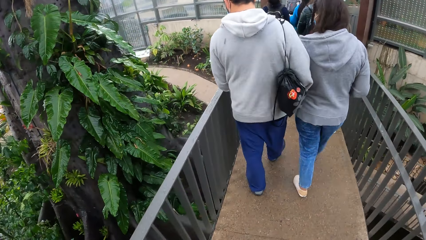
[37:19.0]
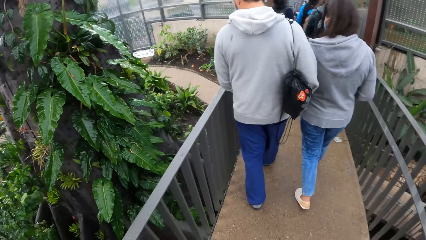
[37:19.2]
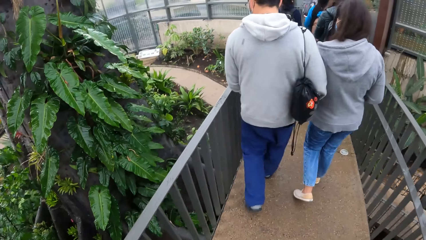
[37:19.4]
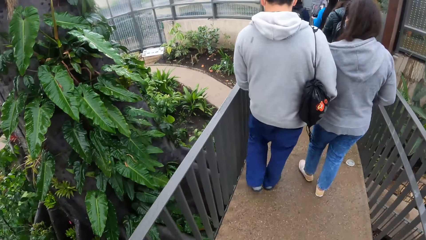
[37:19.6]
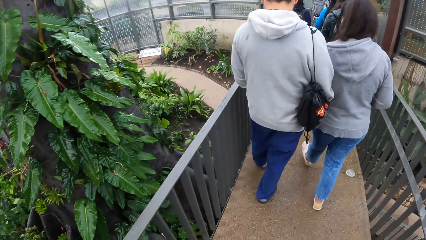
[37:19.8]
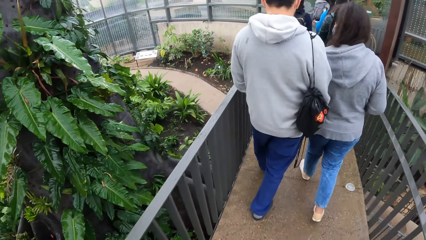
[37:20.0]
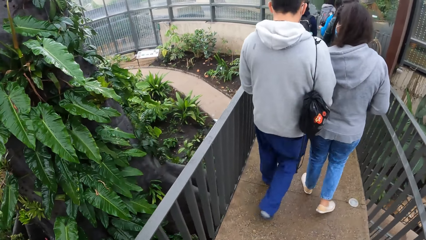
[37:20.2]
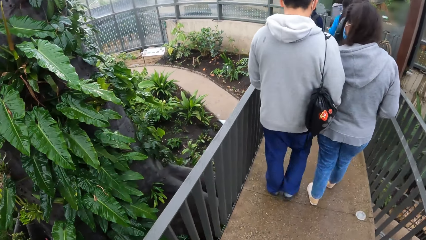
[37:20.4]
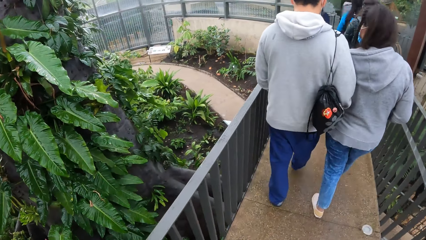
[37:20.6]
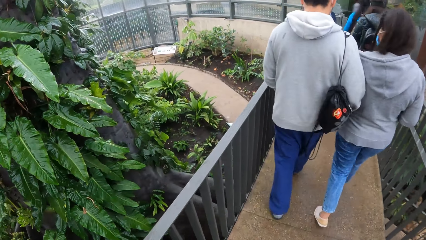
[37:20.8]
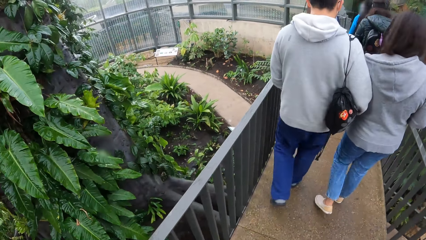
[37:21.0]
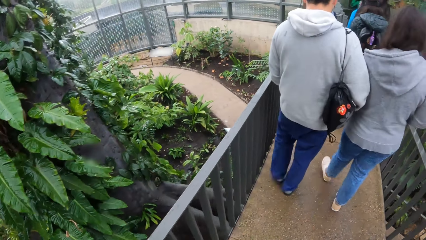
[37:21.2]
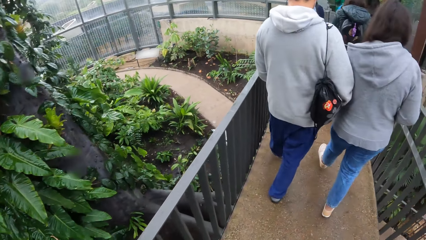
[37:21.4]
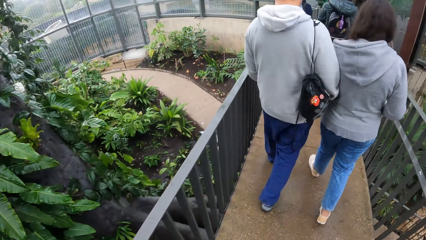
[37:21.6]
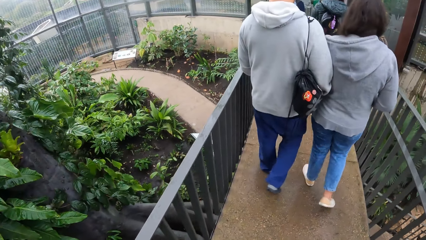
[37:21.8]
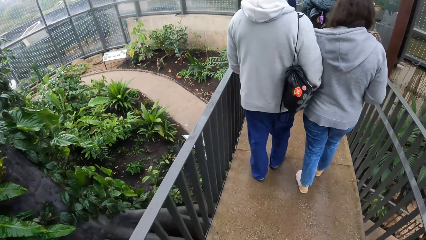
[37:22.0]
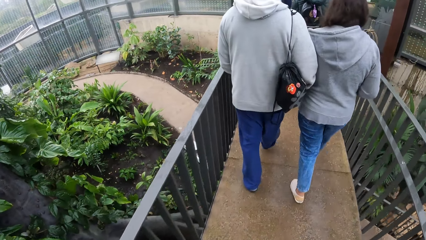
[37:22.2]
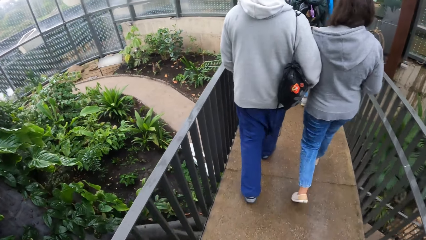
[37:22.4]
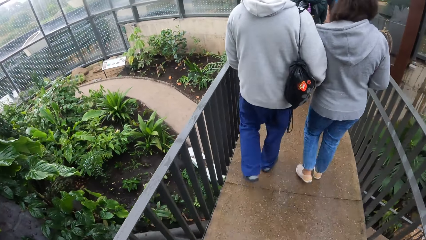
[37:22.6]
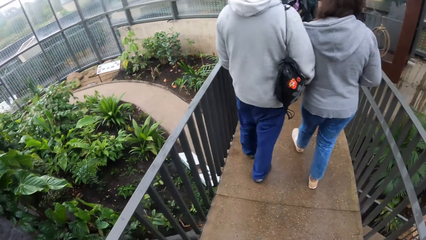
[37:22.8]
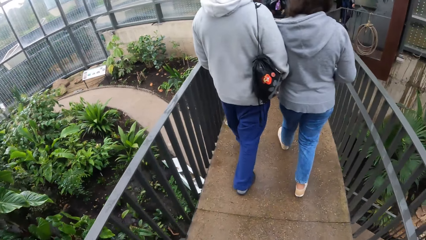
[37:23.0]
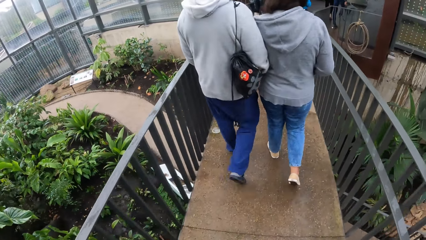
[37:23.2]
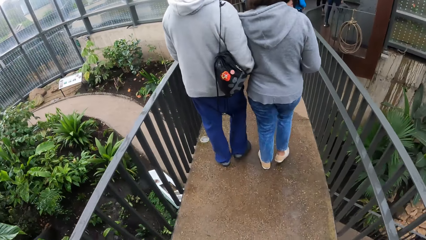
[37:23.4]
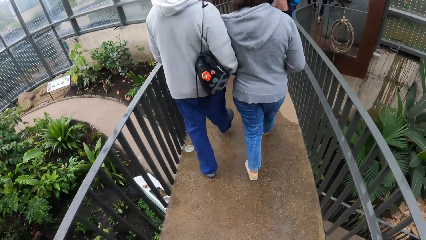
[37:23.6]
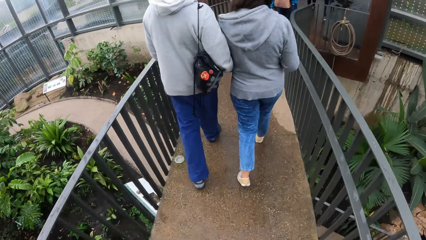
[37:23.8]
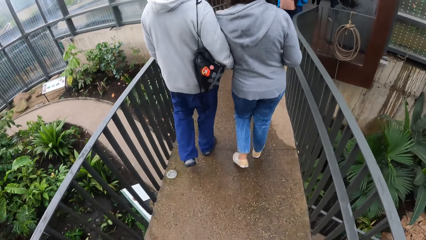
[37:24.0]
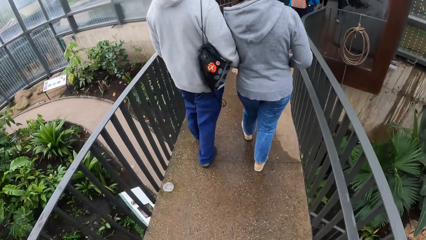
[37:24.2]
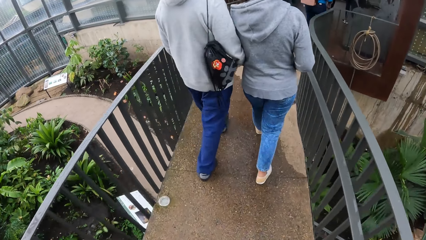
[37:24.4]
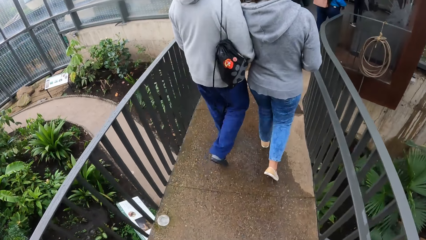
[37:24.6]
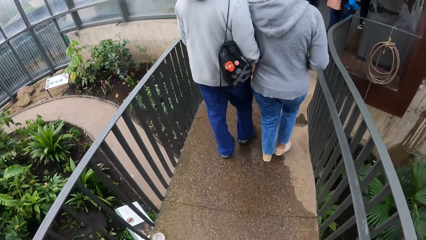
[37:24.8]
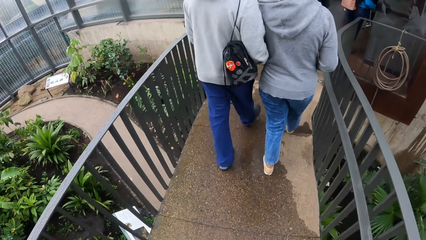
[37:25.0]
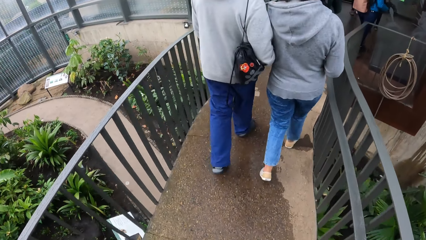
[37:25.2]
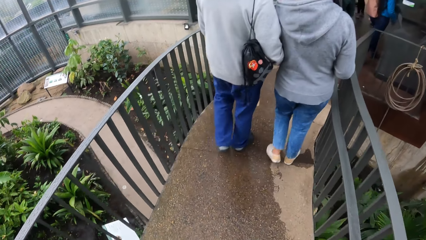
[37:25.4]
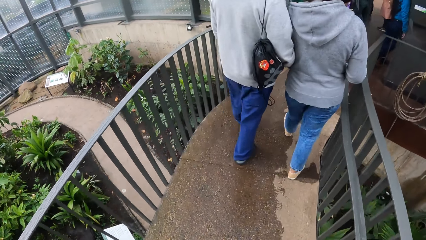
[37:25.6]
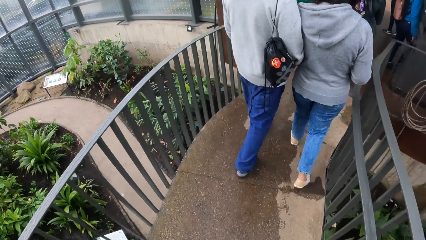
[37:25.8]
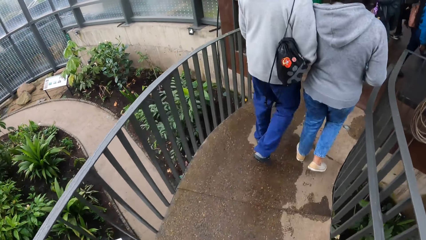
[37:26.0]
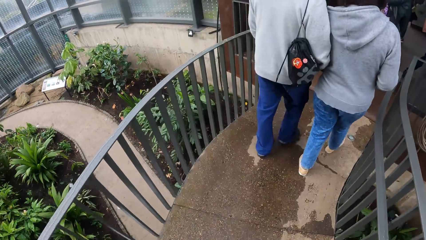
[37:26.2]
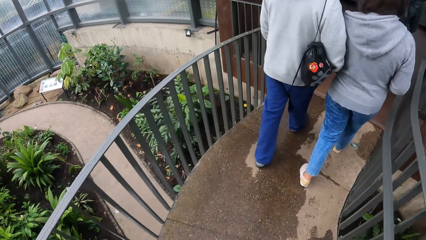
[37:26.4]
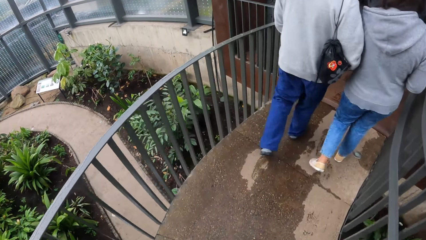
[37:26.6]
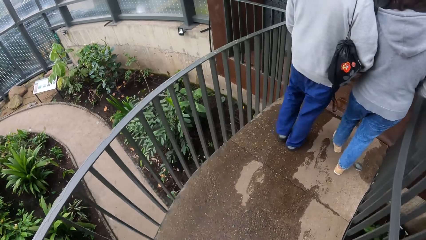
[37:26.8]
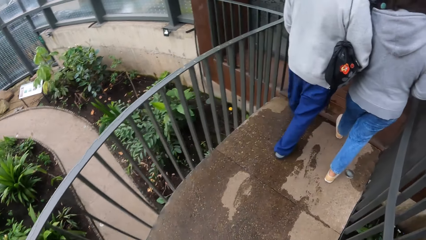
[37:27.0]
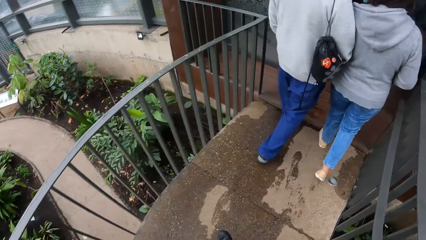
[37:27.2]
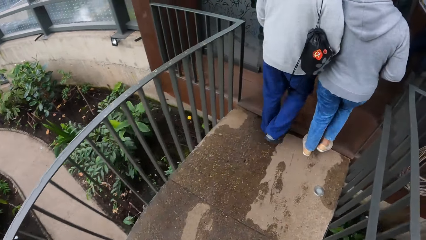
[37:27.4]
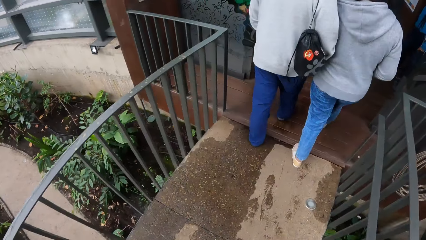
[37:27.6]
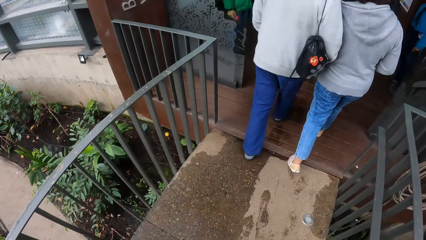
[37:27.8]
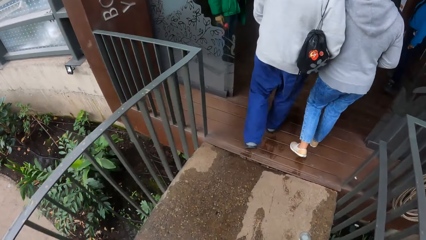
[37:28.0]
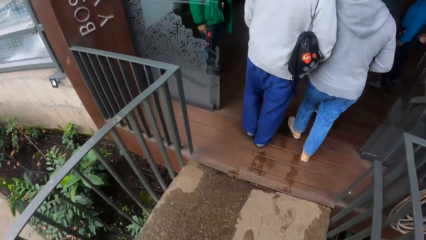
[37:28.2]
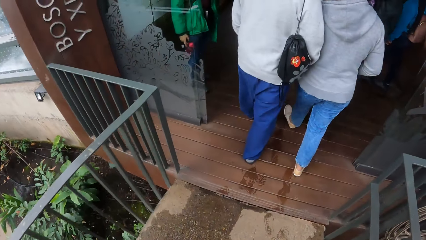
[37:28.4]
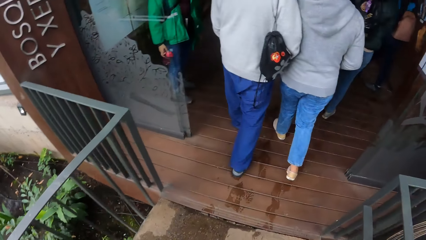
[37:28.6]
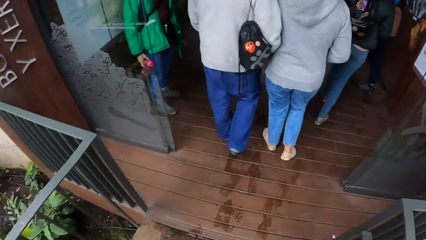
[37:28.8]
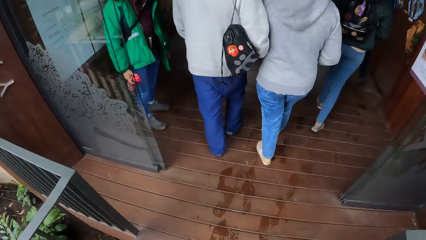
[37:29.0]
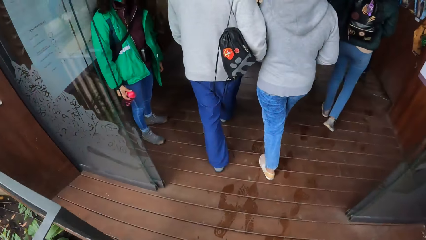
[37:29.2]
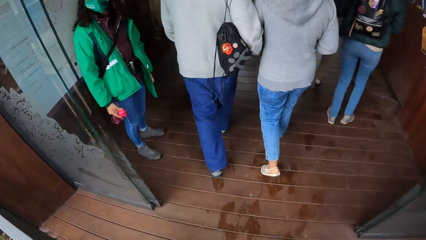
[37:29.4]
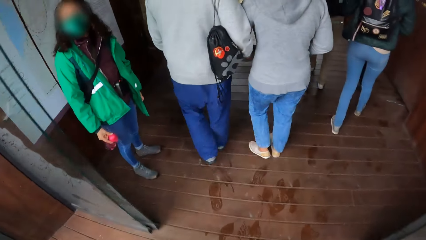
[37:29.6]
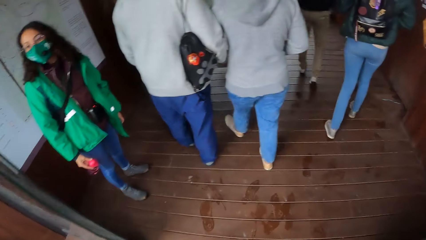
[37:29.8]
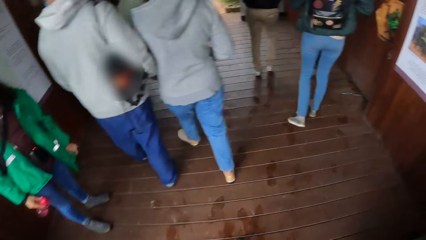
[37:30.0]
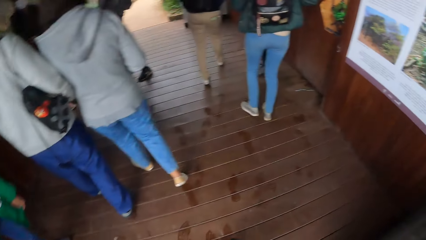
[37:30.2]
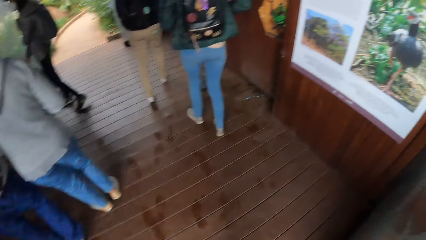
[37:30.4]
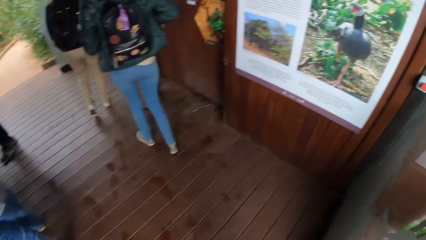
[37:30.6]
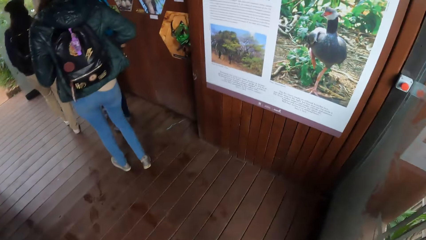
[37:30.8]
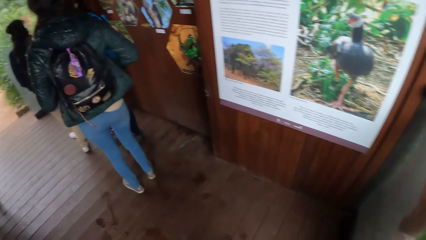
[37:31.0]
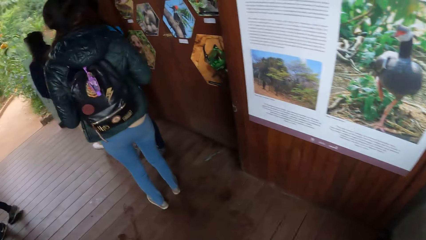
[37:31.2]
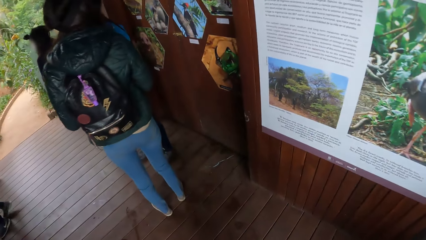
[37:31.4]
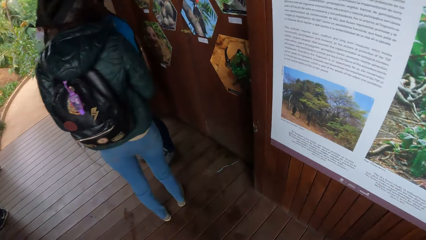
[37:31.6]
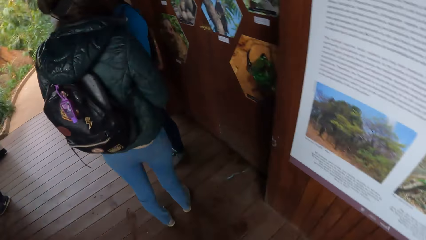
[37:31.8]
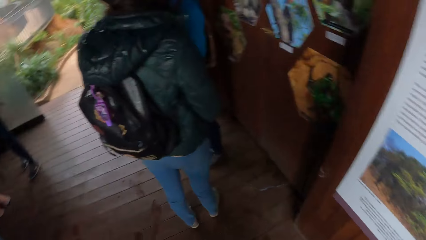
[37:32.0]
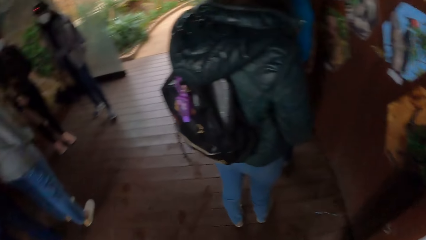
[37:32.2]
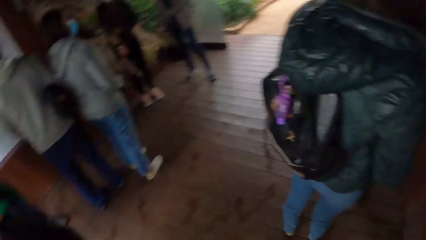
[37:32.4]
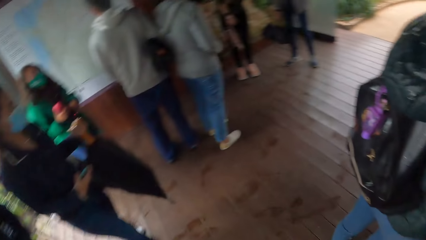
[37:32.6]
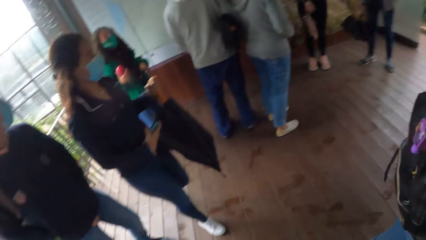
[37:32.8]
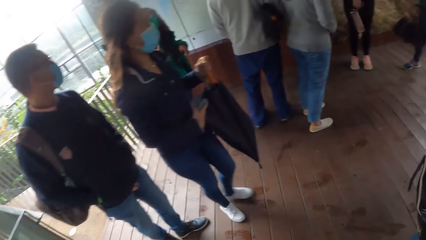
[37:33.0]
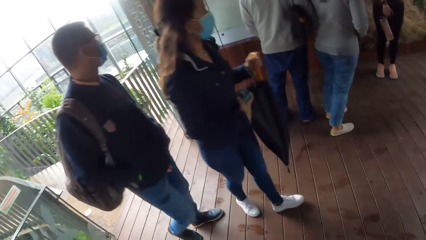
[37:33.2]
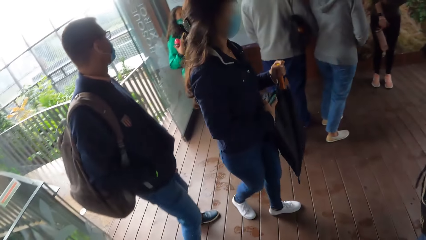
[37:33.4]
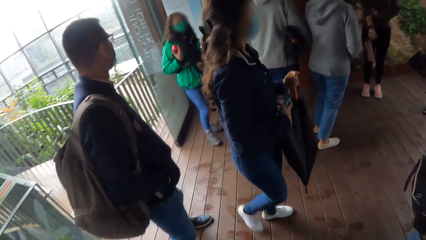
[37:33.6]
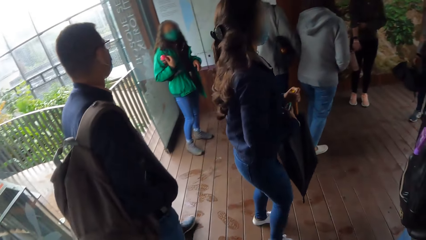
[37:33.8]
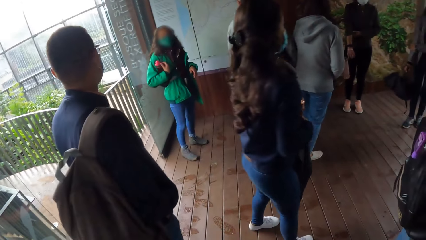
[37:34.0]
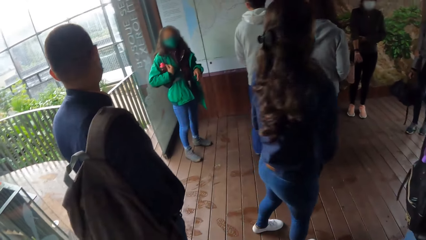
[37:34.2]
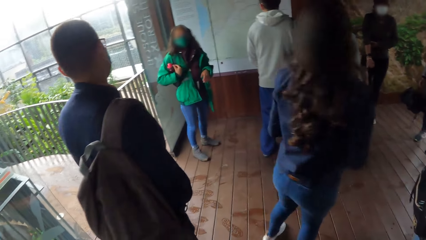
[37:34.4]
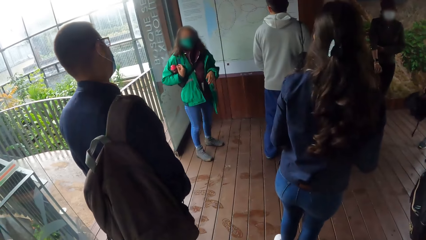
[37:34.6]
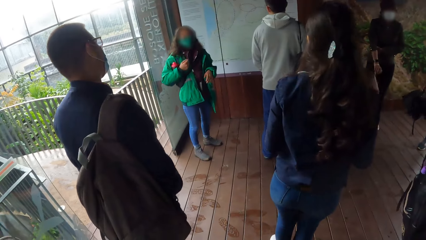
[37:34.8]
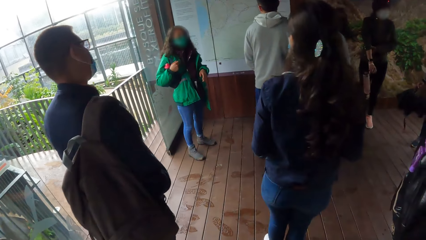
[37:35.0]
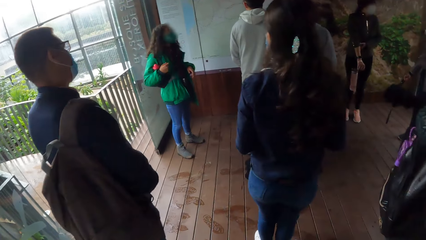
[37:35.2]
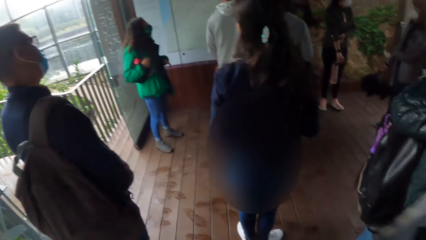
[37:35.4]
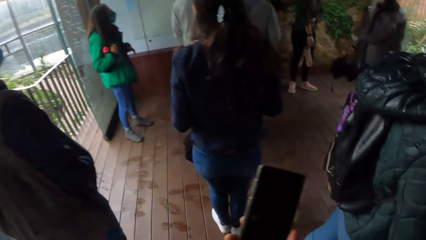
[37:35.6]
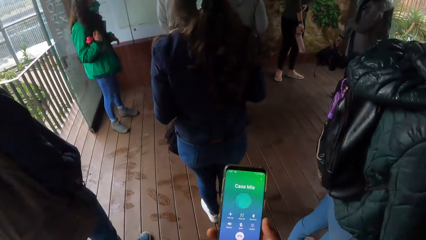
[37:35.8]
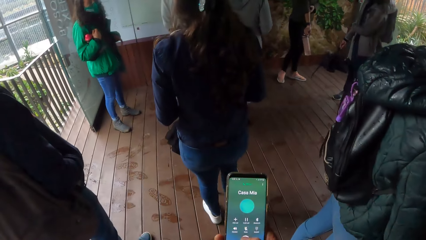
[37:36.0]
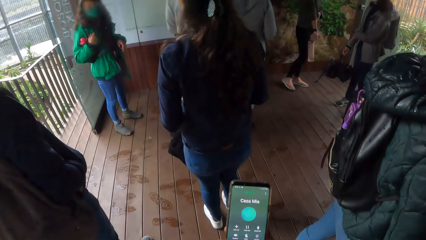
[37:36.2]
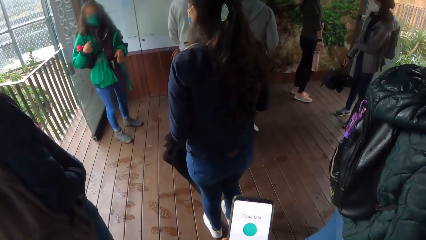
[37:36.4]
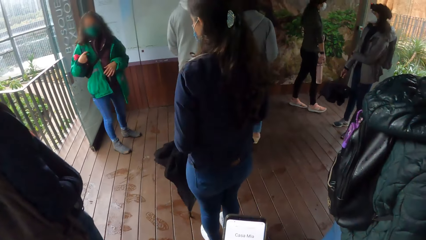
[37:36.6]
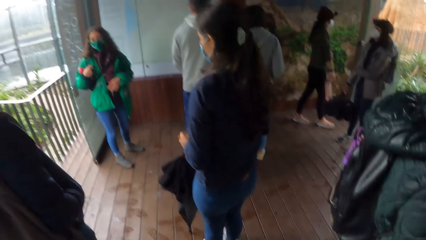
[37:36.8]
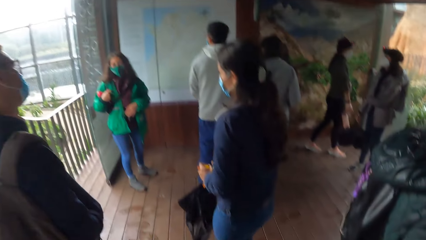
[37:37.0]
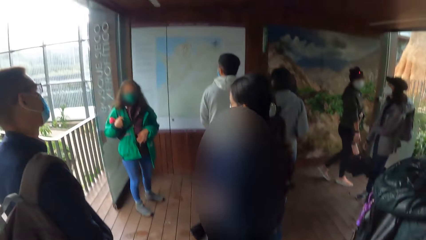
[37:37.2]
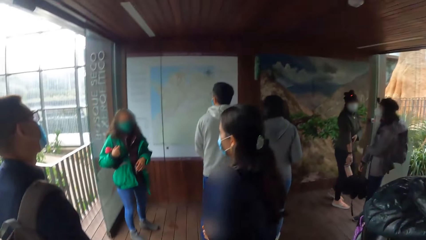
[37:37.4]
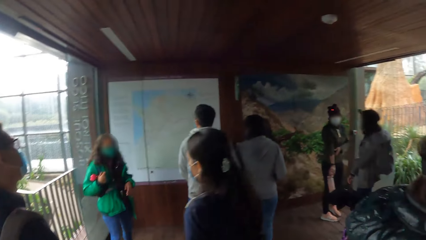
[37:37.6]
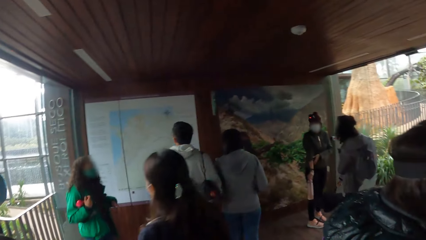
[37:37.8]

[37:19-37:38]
The camera wearer walks from the walkway to a room. They stop along the building. A tour guide interacts with the camera wearer and a group of people. The camera wearer uses a phone.
